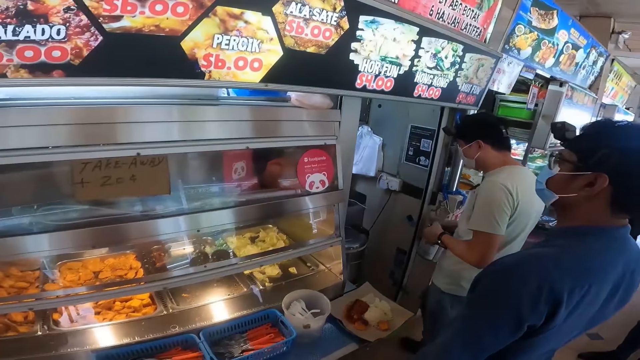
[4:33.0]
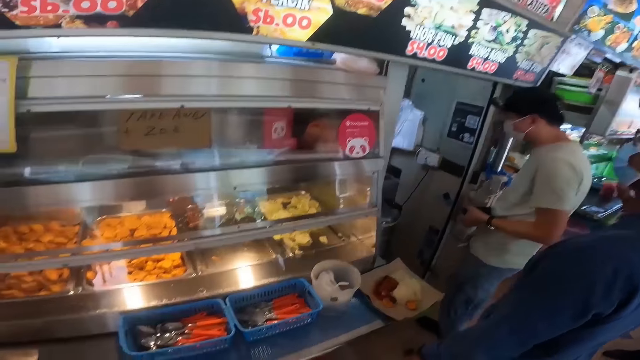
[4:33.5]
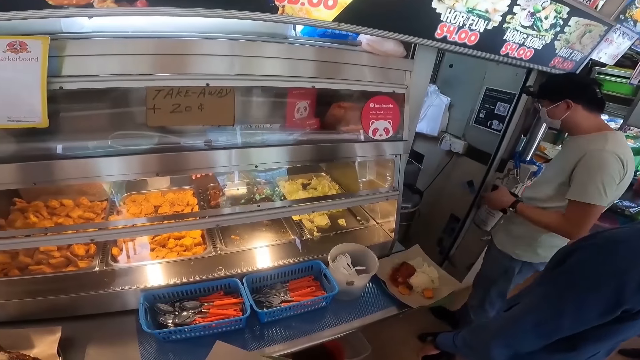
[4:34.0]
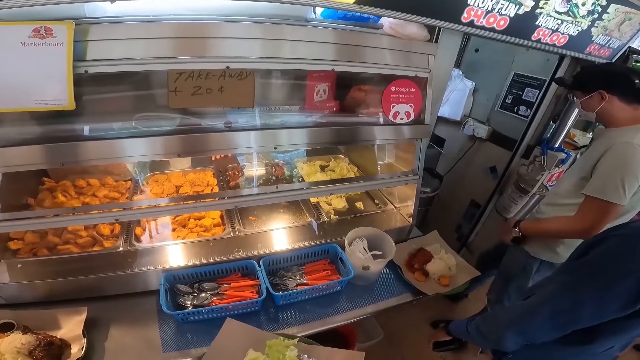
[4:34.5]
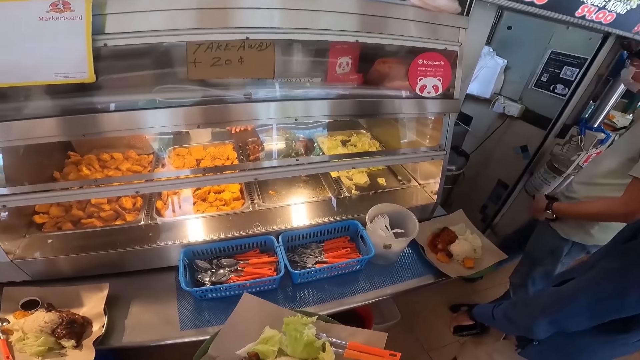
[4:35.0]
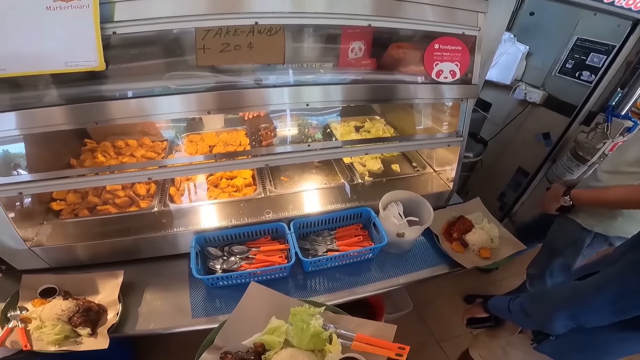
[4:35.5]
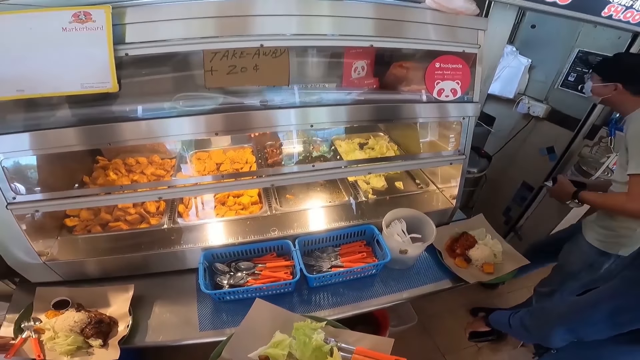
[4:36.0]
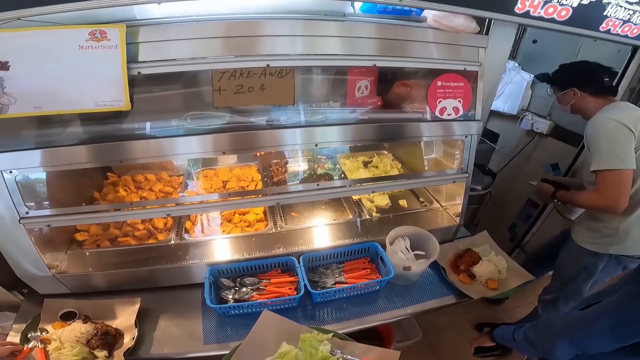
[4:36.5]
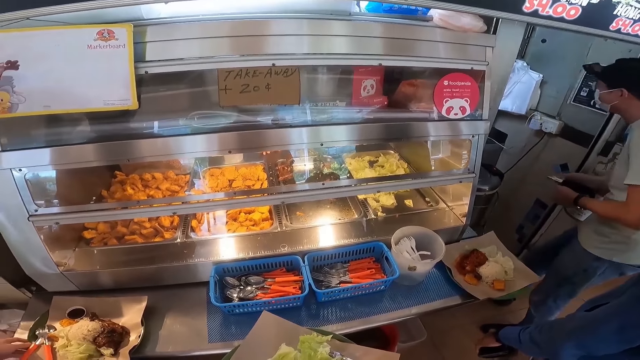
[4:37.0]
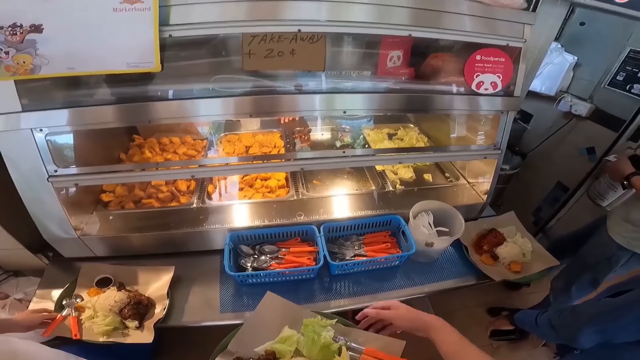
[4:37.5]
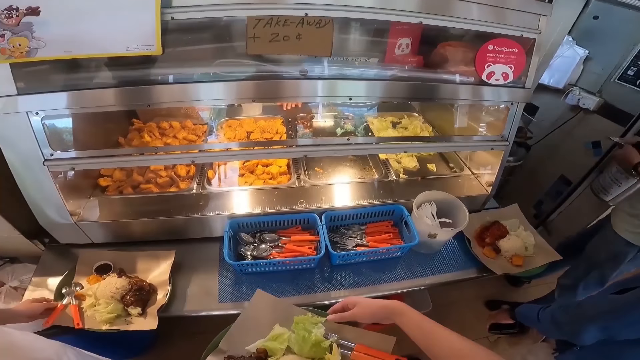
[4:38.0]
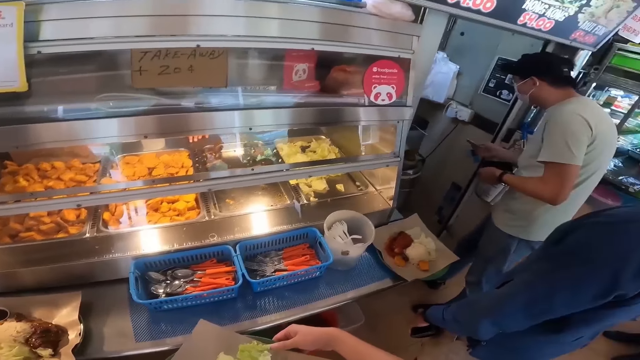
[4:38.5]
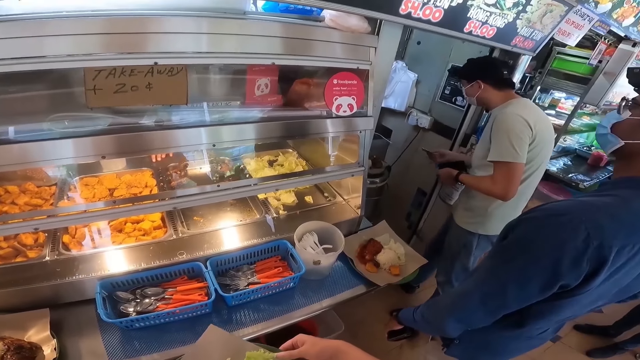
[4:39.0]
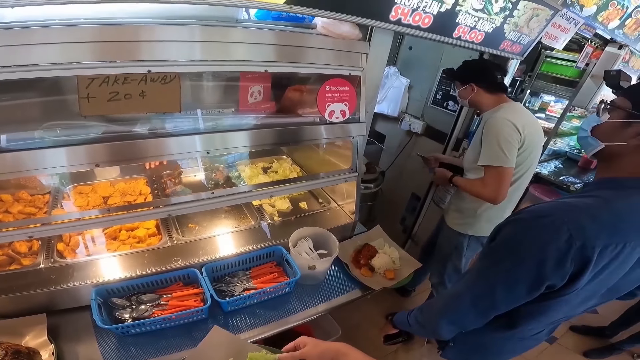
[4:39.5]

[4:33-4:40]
The camera wearer looks around the restaurant.

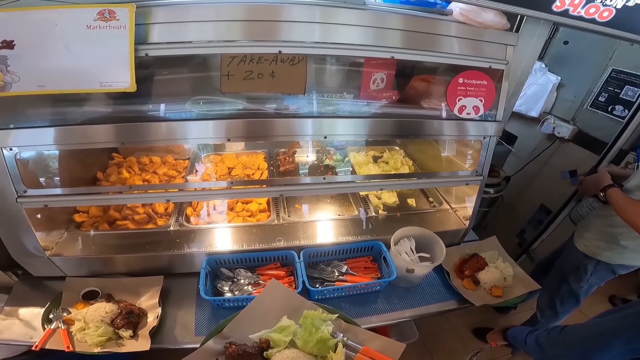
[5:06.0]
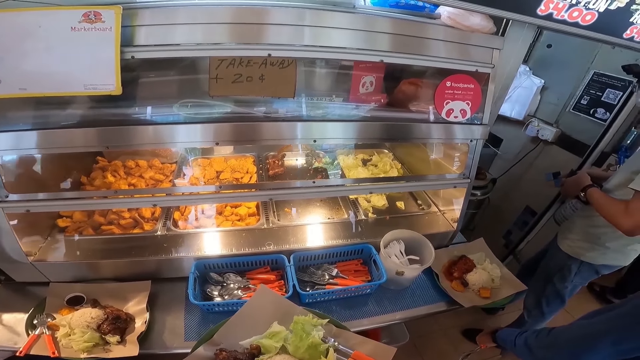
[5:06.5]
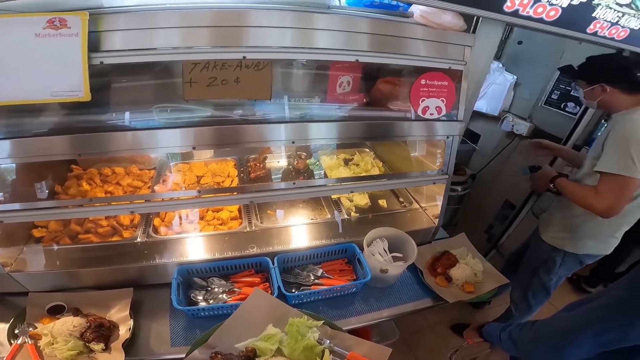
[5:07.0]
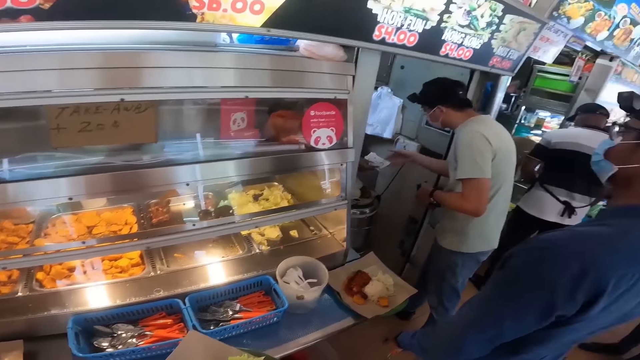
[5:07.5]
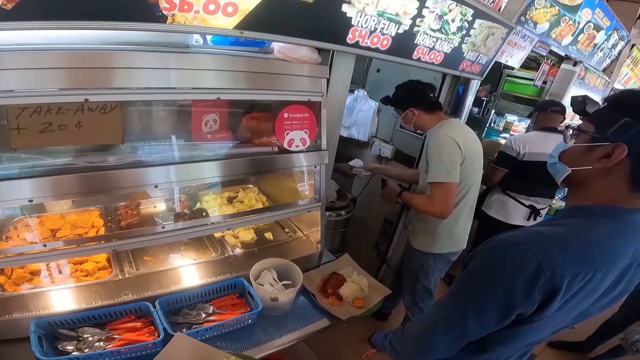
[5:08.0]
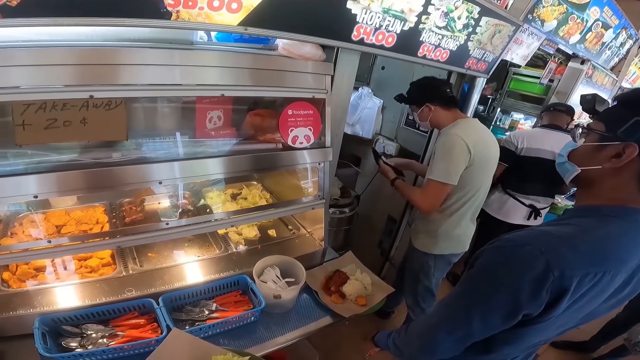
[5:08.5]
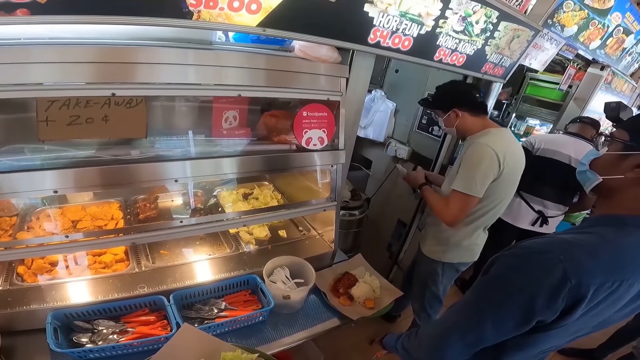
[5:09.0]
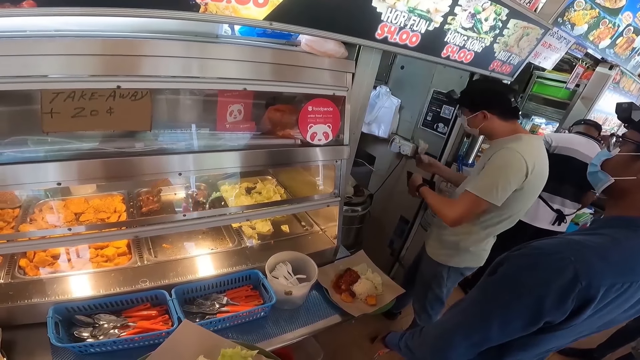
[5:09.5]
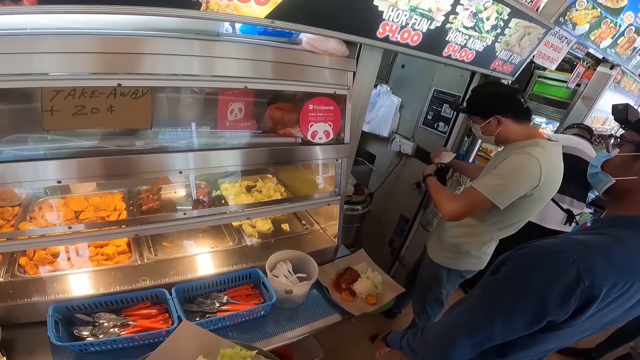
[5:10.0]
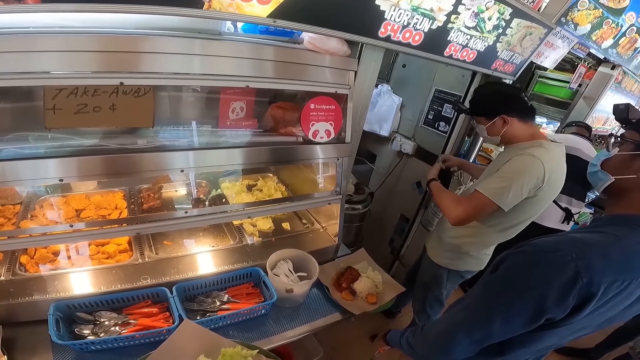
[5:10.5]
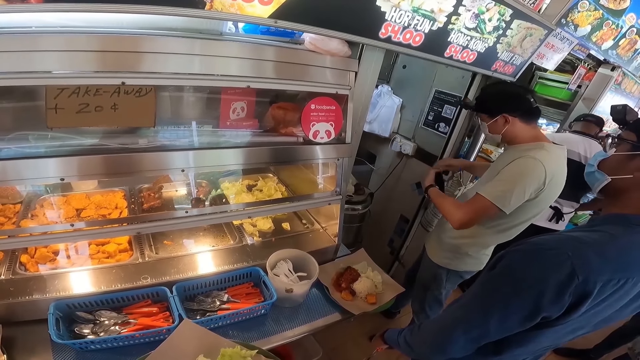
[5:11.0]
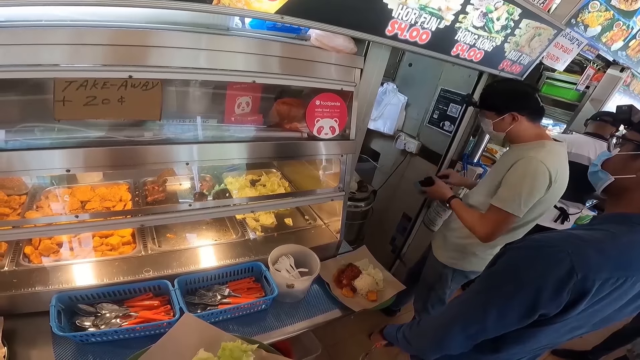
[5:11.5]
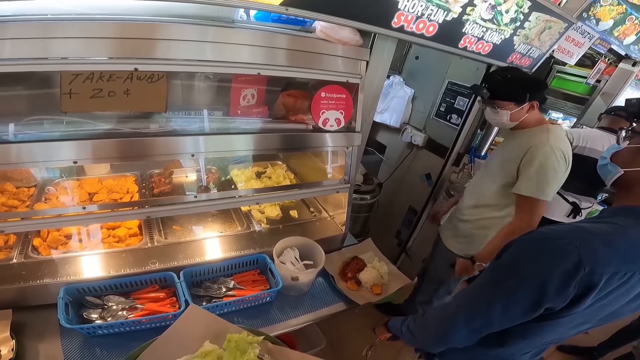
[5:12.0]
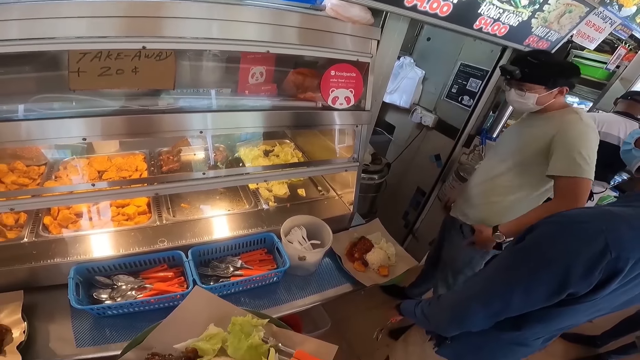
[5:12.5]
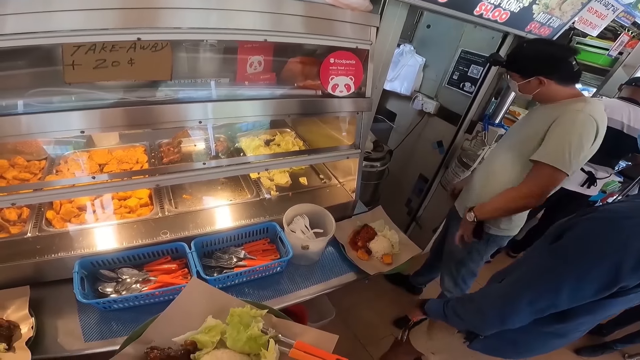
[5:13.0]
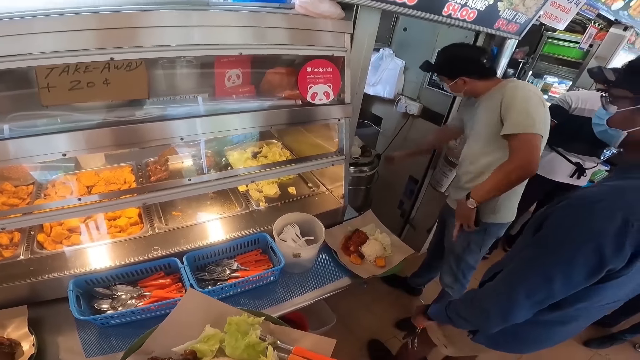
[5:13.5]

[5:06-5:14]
The camera wearer looks at a man.
